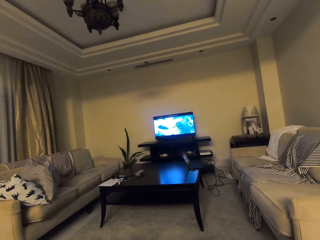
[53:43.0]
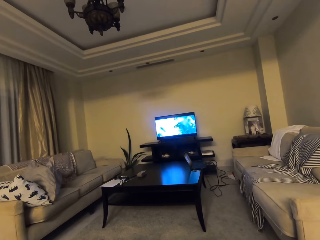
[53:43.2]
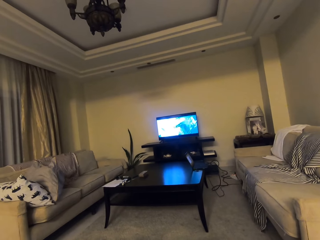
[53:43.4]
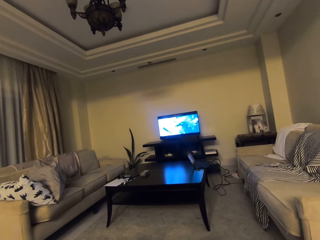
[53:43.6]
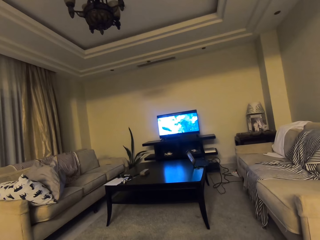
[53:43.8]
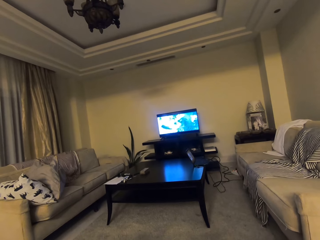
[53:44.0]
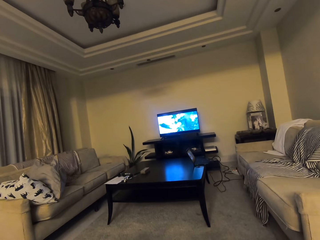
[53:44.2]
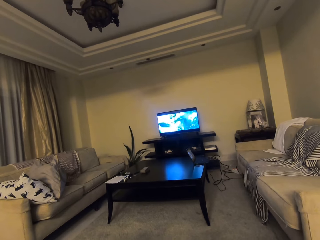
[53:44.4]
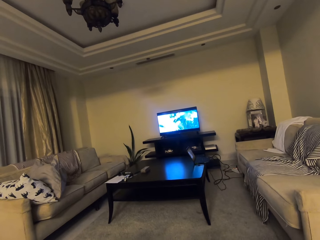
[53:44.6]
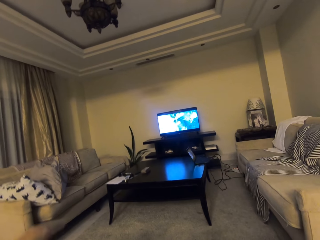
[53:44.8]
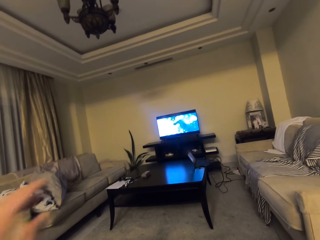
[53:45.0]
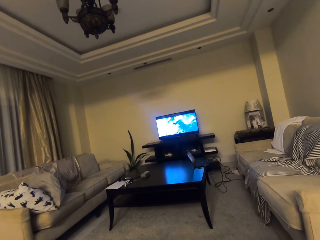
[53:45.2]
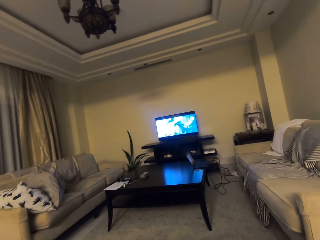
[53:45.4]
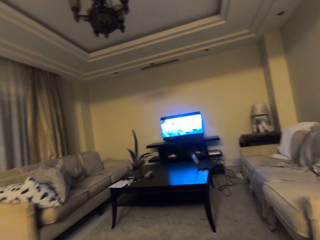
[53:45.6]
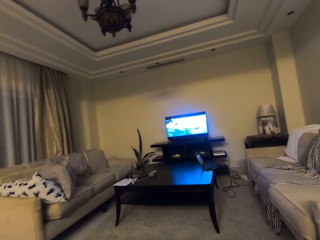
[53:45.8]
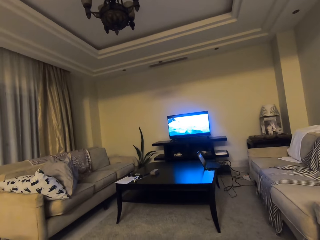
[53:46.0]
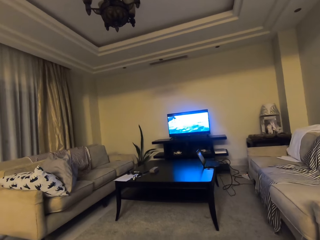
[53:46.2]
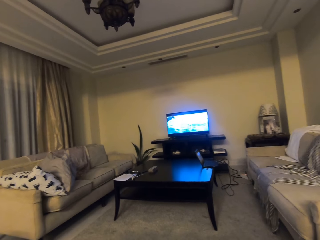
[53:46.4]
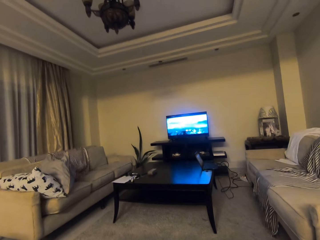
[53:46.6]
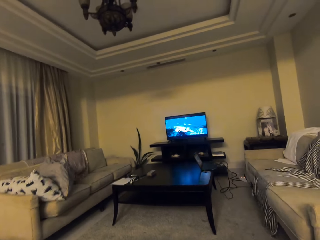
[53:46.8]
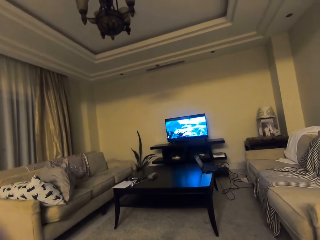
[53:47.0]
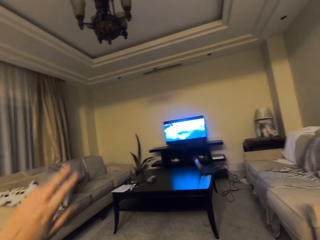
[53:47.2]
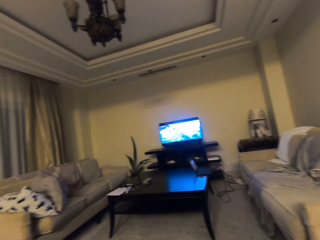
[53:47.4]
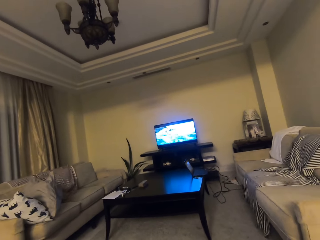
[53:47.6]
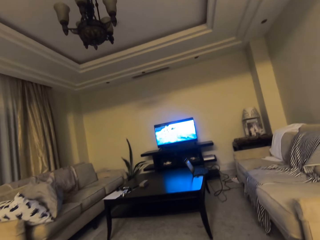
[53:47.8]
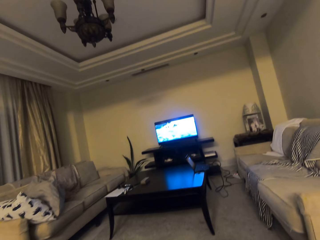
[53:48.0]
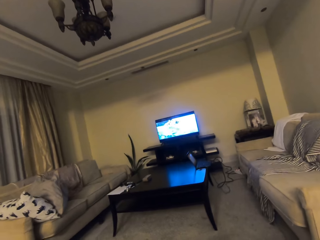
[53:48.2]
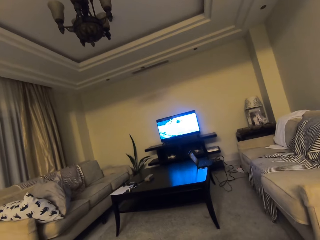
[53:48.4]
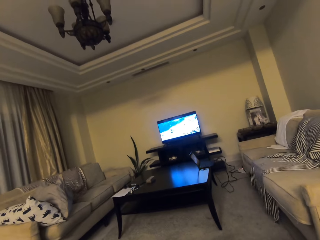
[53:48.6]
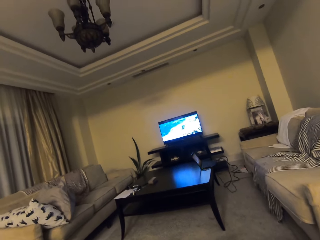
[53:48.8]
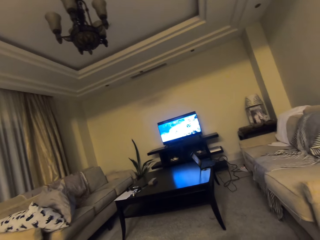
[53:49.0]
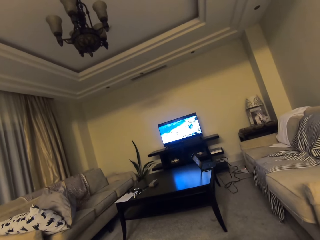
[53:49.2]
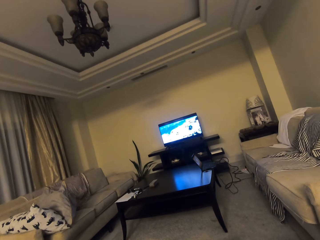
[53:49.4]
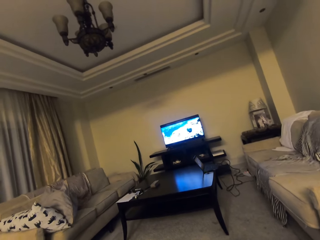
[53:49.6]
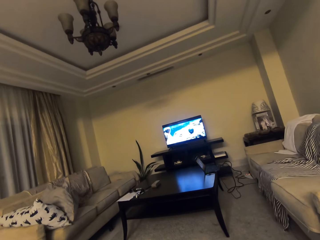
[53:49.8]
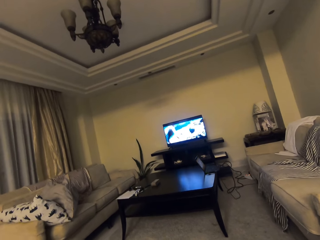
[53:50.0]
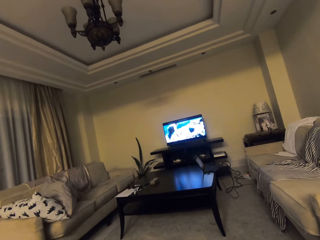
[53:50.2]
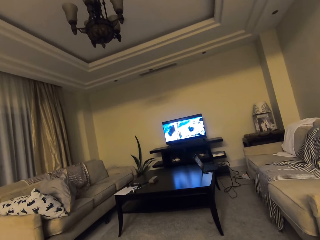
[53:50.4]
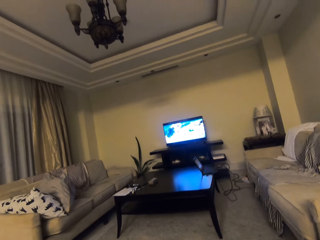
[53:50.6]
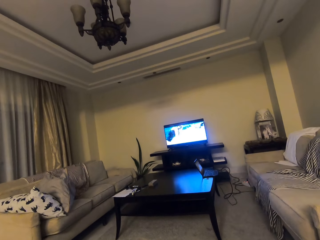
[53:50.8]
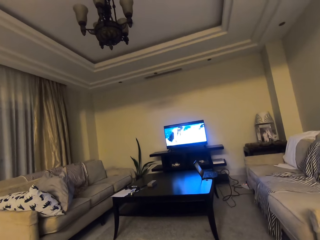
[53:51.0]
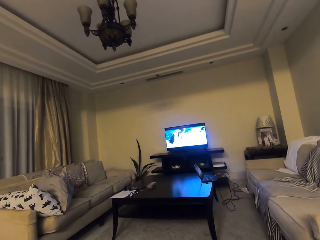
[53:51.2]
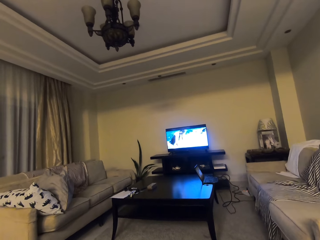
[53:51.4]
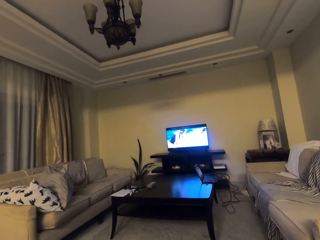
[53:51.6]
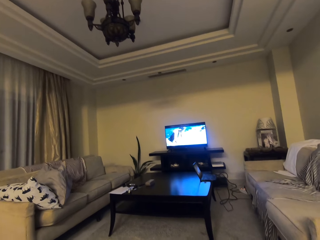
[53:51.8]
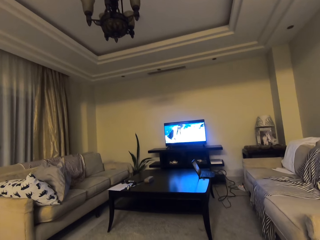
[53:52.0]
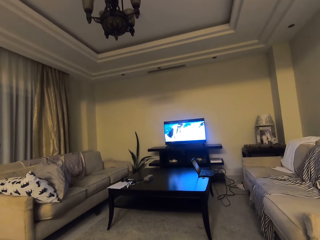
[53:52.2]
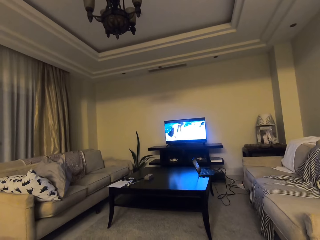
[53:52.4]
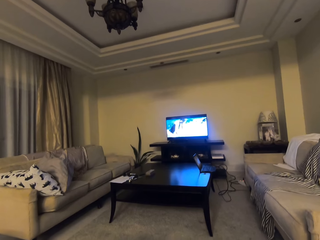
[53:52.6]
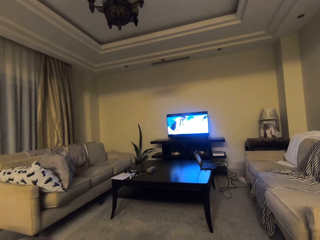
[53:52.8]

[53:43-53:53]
The camera wearer moves her hand. She talks with someone on the phone. She moves her hand down.

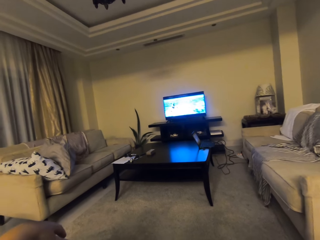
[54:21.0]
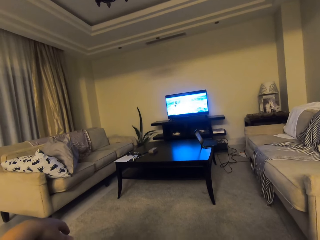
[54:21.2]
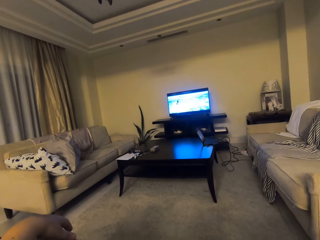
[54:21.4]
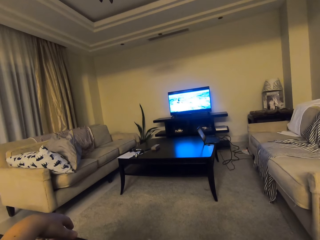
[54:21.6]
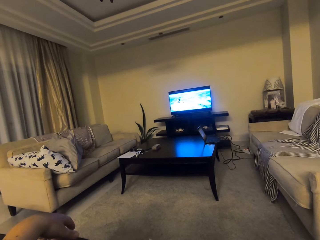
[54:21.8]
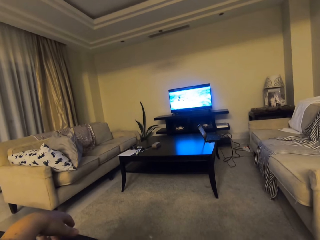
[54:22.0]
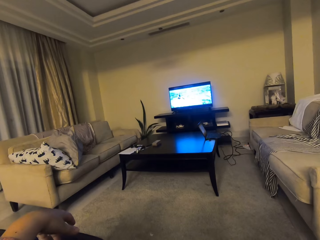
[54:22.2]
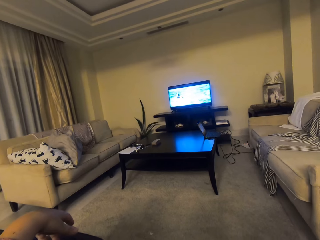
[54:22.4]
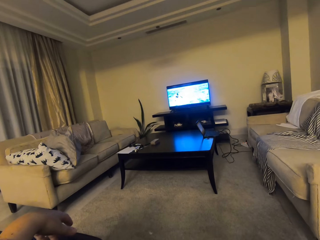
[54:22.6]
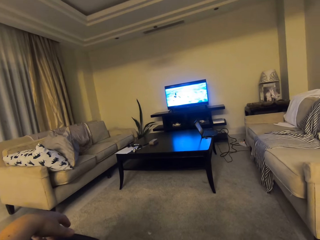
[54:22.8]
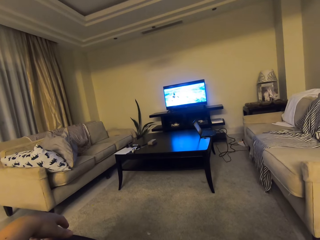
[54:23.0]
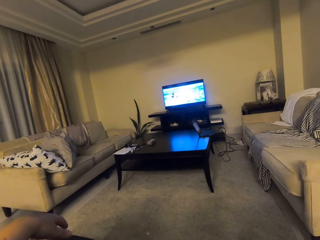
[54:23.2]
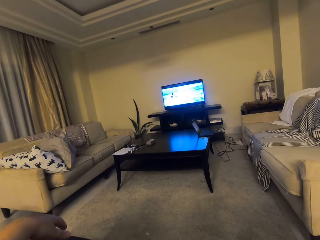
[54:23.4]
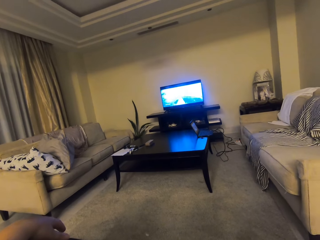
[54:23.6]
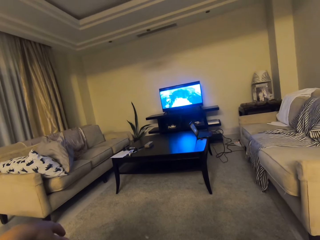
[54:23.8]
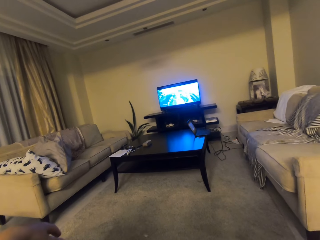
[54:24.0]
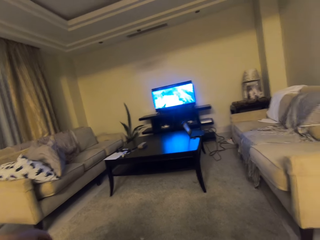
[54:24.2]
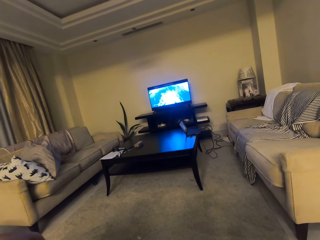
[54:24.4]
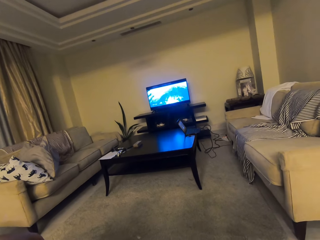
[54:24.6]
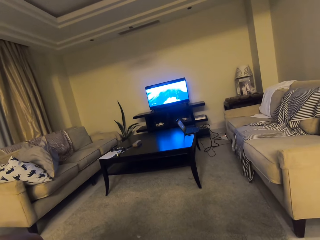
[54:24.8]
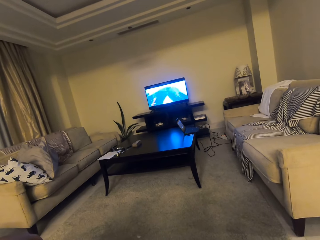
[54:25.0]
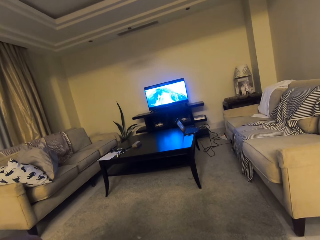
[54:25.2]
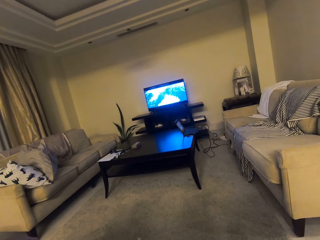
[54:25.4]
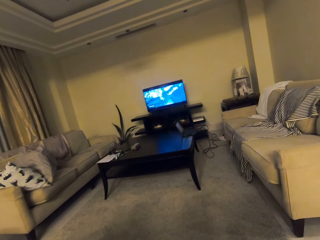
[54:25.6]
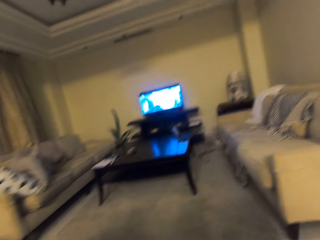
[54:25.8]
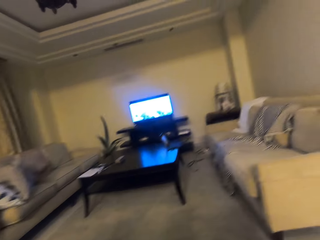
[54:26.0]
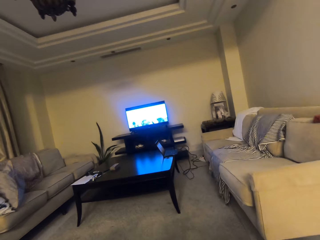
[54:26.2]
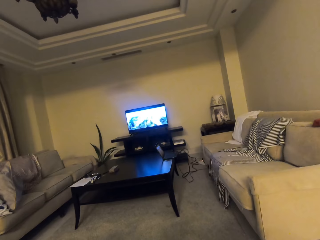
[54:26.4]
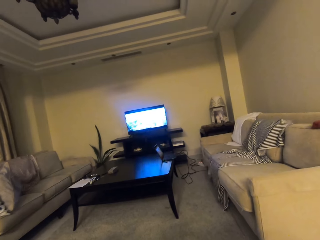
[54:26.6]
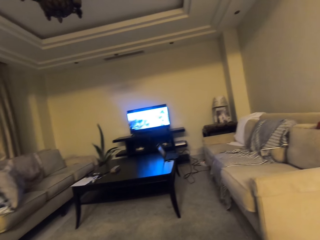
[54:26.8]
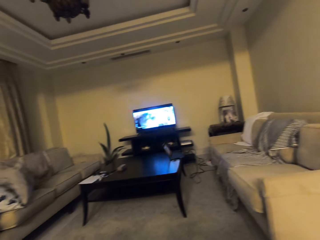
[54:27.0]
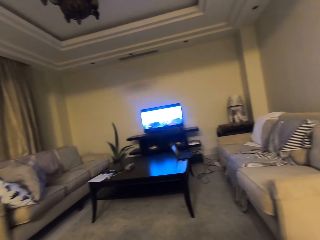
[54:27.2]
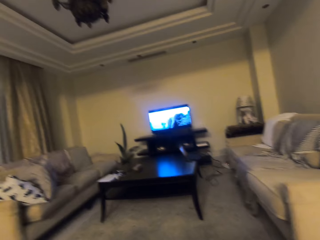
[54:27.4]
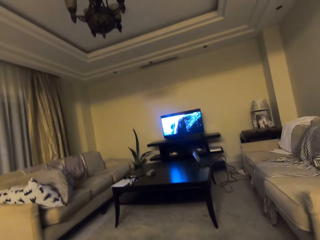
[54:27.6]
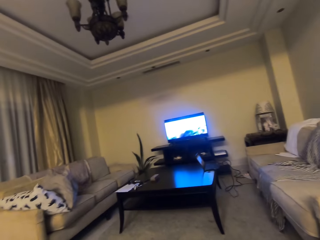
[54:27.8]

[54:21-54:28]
The camera wearer converses with a person and watches television.

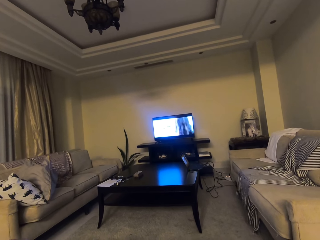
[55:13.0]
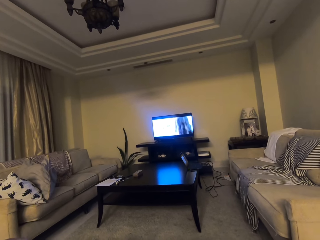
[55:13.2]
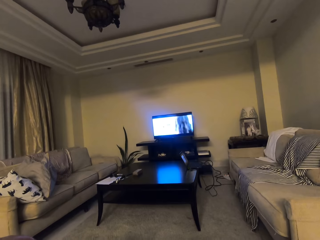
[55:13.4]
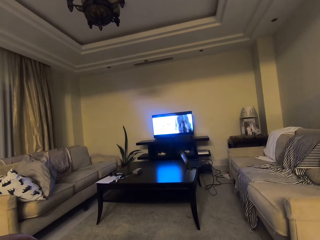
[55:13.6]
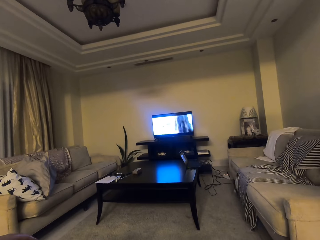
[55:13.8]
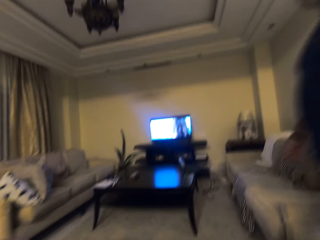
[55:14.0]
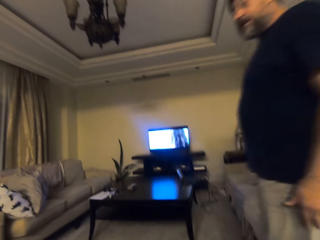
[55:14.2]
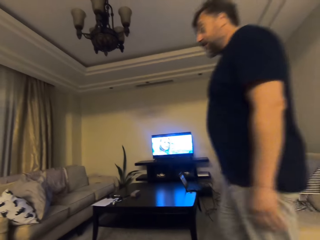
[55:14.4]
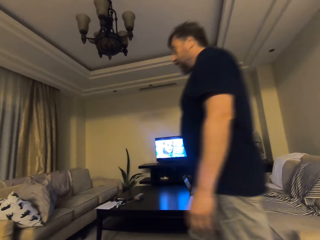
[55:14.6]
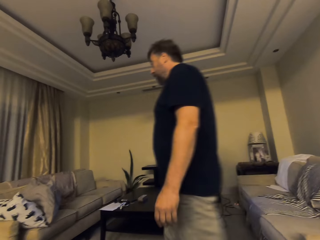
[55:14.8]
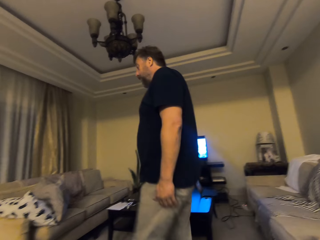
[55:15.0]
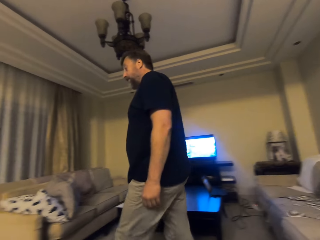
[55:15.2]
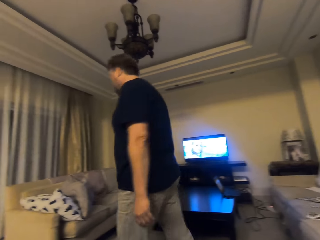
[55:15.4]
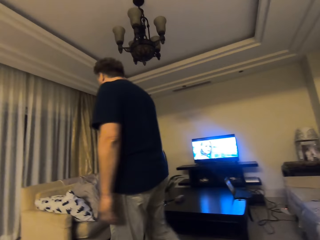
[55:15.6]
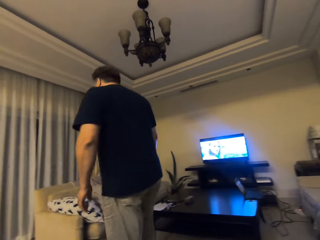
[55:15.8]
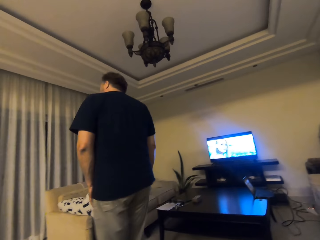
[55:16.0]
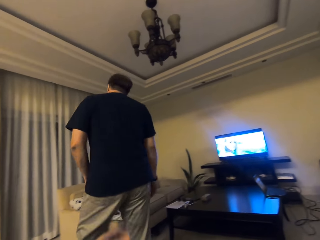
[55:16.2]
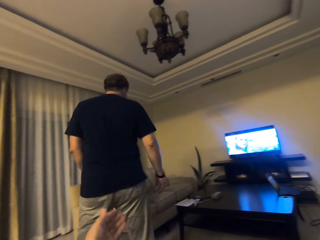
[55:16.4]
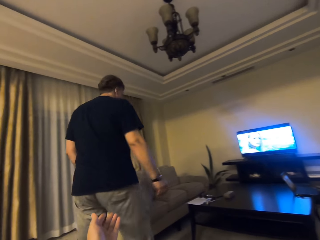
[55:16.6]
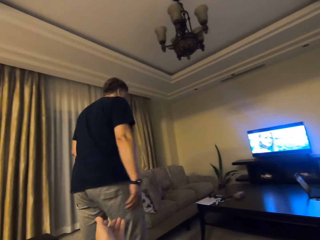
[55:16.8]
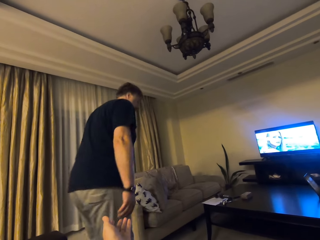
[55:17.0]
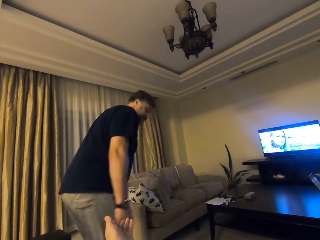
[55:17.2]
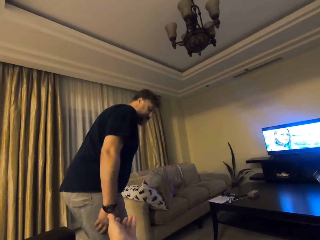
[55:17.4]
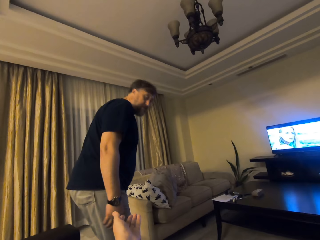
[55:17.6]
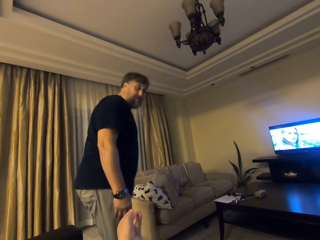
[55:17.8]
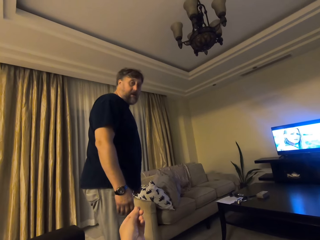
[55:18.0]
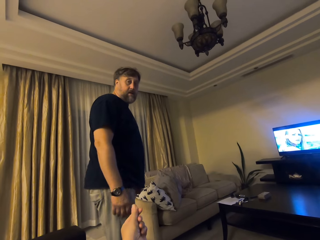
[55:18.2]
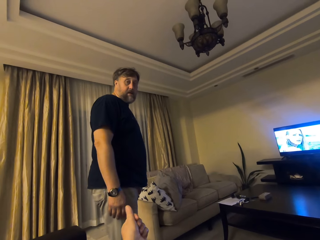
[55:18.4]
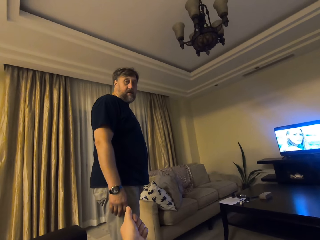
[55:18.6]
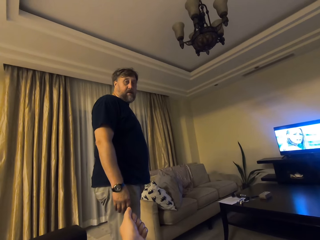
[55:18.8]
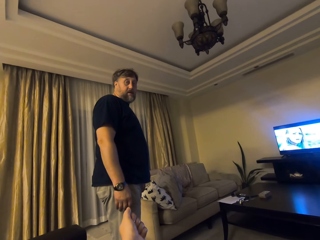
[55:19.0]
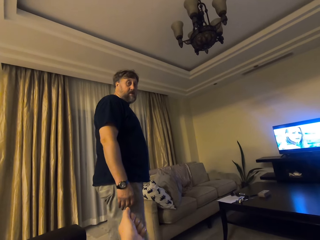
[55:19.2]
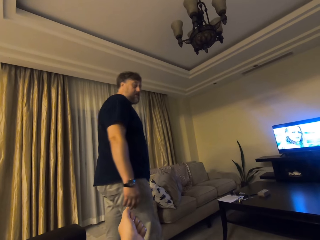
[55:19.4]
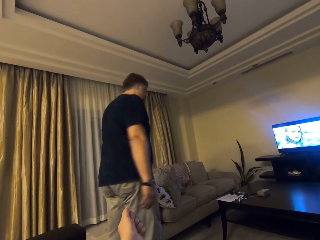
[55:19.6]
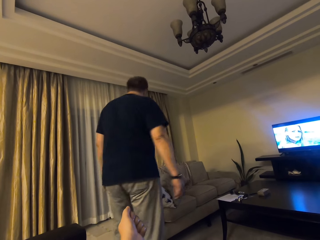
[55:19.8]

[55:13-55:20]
The camera wearer dialogues with a man. The man walks in the living room. The camera wearer dialogues with the man. They point at the man.
